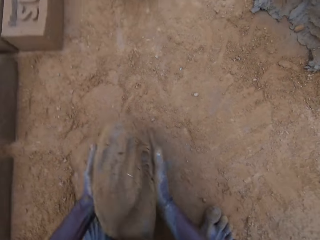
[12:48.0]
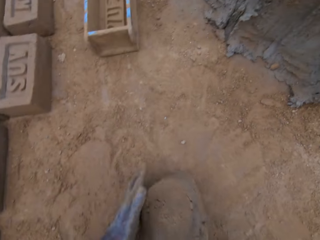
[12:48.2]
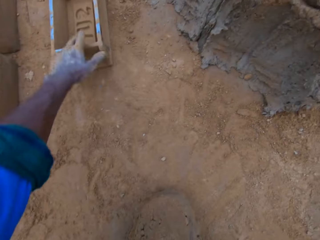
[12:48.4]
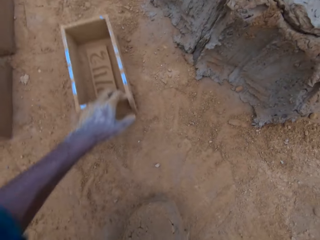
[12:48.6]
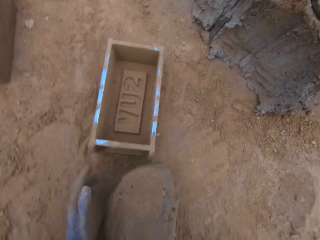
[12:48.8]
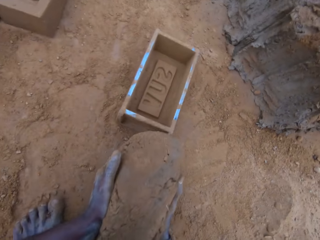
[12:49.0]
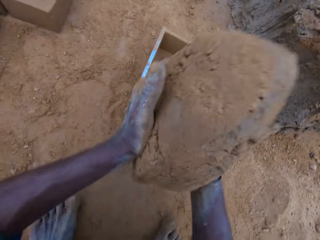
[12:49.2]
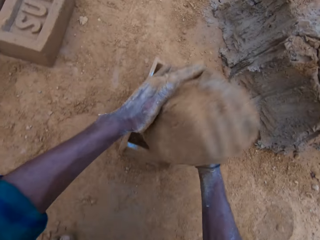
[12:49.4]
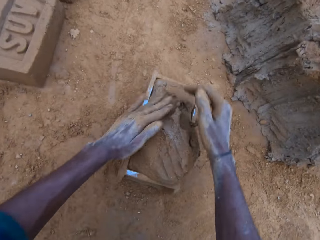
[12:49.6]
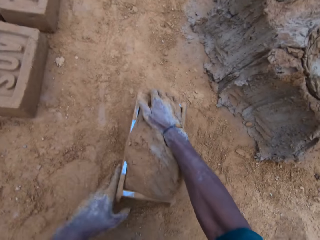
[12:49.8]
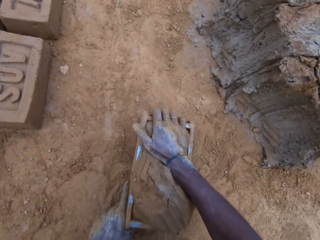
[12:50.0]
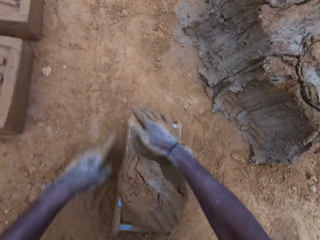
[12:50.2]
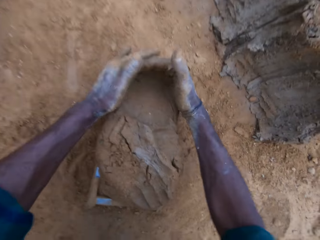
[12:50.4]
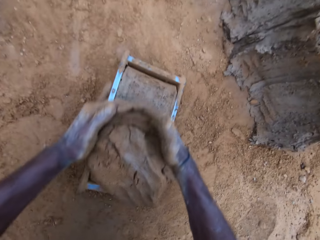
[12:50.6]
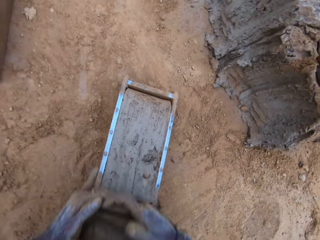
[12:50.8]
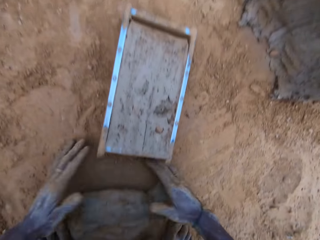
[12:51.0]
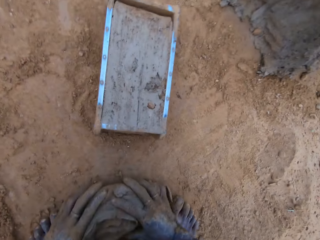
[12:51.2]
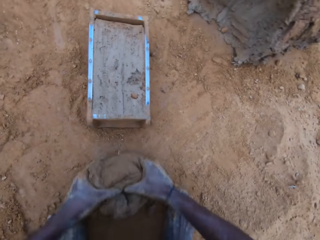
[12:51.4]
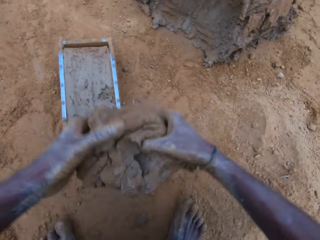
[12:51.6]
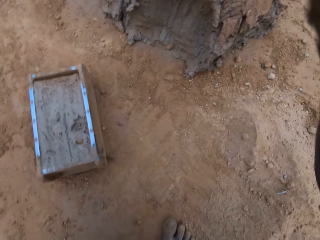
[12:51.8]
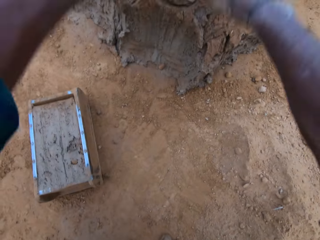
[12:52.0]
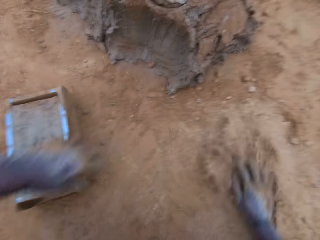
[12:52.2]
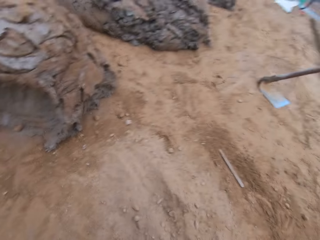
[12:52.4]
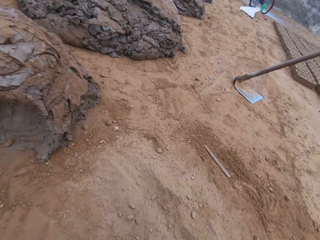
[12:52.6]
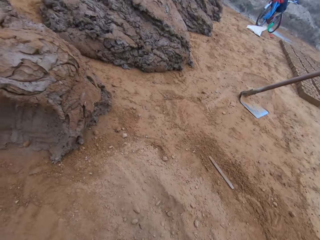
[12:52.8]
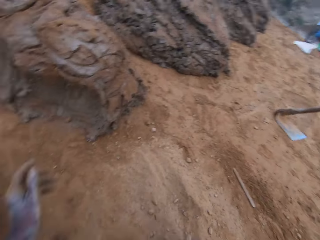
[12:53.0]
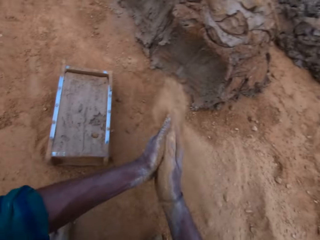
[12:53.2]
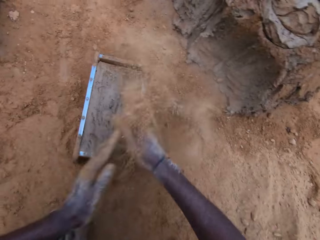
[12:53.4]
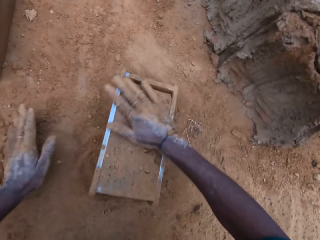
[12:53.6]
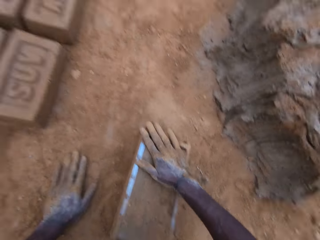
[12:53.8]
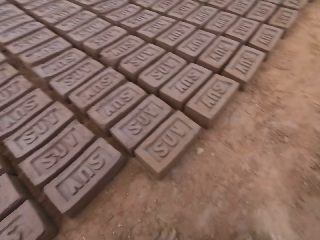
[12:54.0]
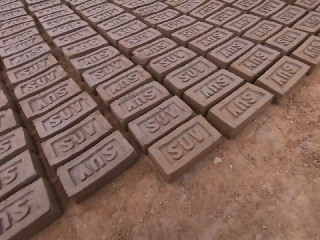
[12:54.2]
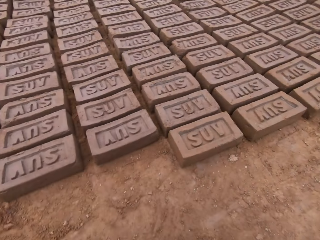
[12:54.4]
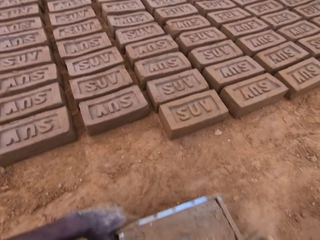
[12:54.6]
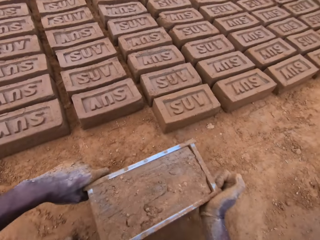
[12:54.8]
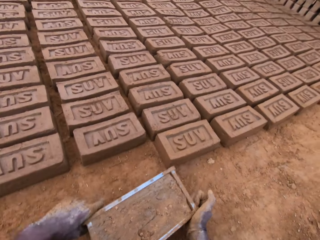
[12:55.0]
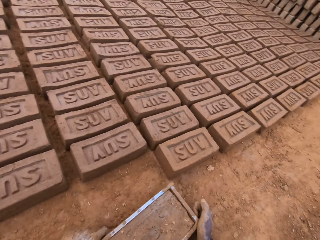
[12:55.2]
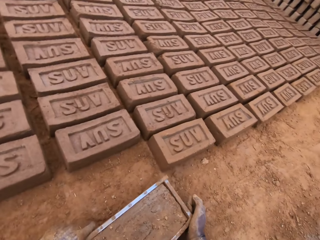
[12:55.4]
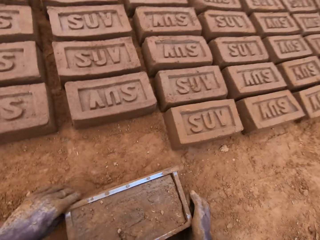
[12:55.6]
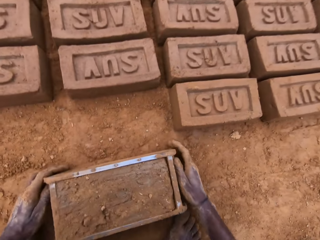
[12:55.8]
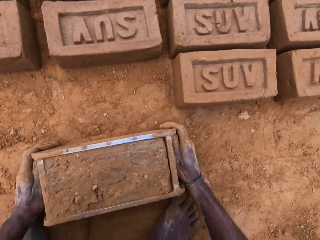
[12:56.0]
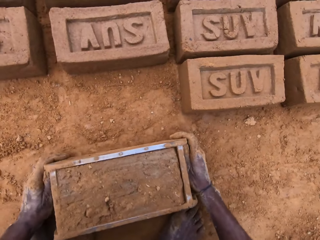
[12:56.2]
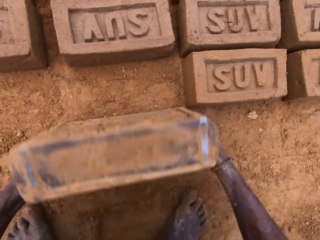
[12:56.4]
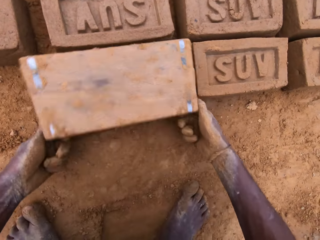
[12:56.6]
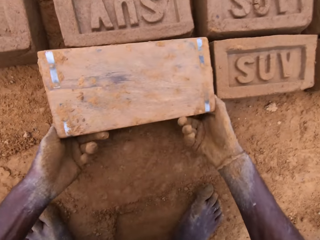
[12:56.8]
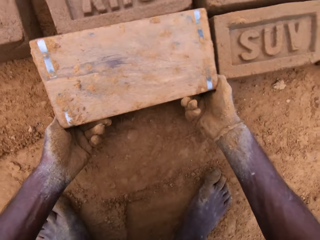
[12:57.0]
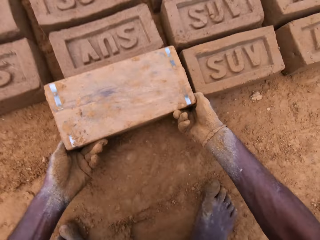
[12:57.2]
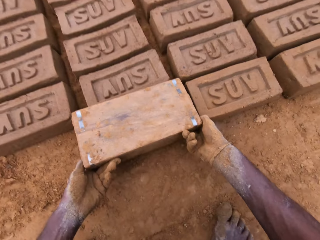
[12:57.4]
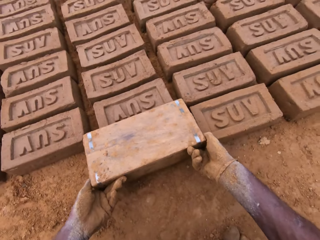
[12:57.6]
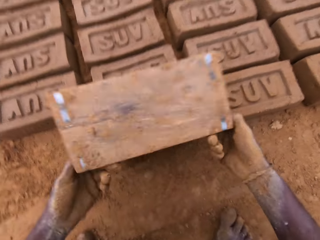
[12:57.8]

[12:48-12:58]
The camera wearer lifts mud or mortar. They move the mold closer. They carry the mortar from the ground. They drop the mortar in the mold. They compress the mud in the mold. They level the mortar in the mold. They cut the mud from the mold. They park the excess mortar on the ground. They throw the excess mortar. They wipe their hands with soil. They sprinkle the soil on the mold. They spread the soil in the mold. They rub sand on the mold. They carry the mold. They drop the mold on the ground. They turn the mold upside down. They lift the mold. They remove the mold gently.

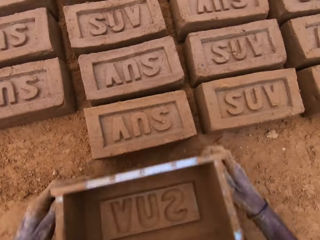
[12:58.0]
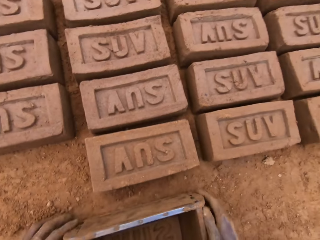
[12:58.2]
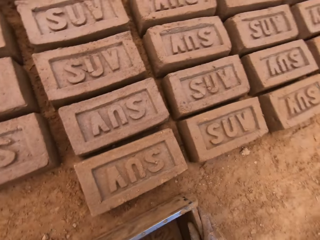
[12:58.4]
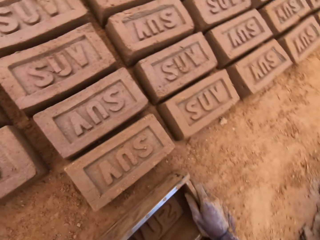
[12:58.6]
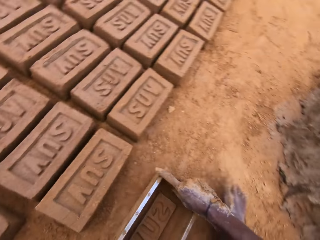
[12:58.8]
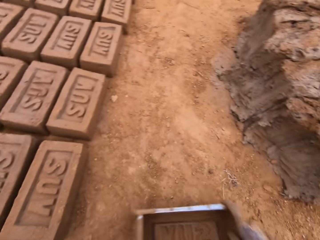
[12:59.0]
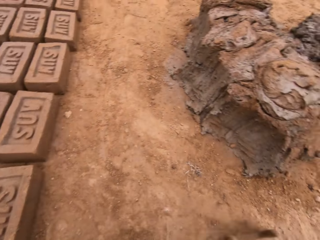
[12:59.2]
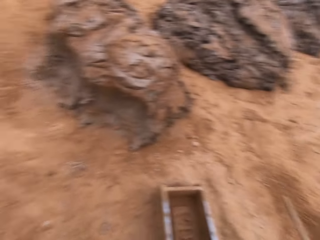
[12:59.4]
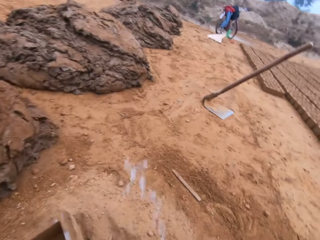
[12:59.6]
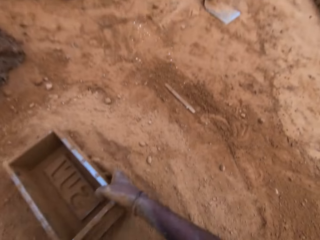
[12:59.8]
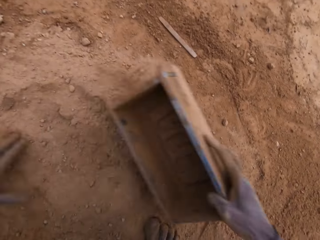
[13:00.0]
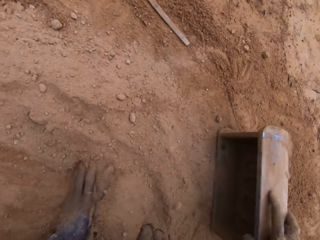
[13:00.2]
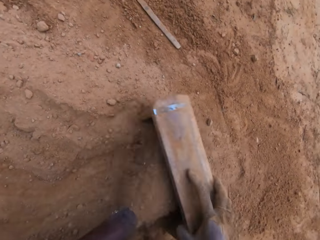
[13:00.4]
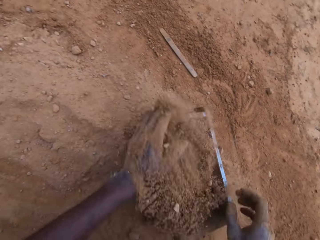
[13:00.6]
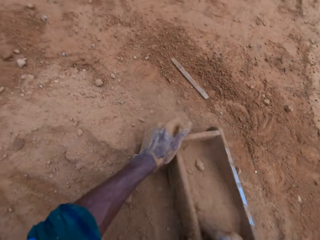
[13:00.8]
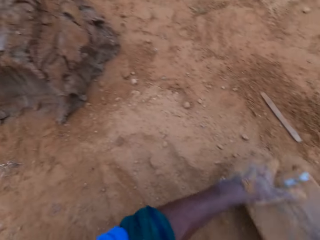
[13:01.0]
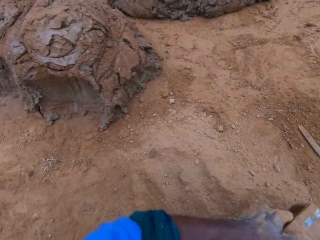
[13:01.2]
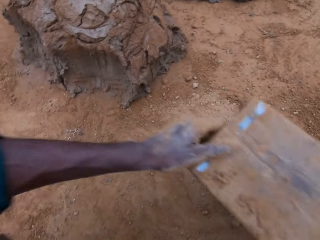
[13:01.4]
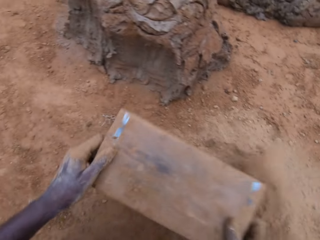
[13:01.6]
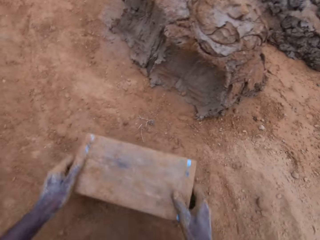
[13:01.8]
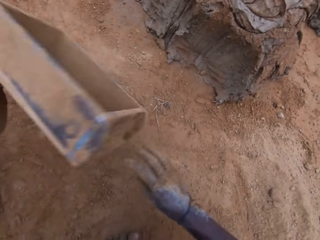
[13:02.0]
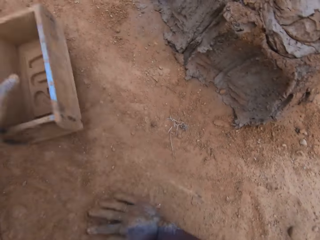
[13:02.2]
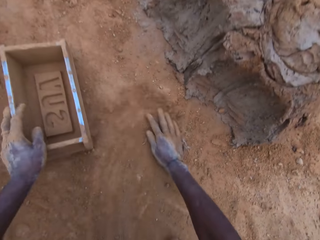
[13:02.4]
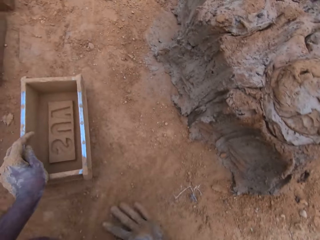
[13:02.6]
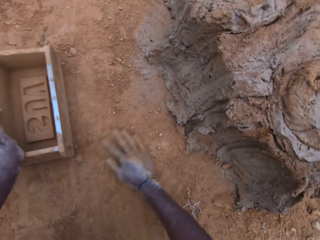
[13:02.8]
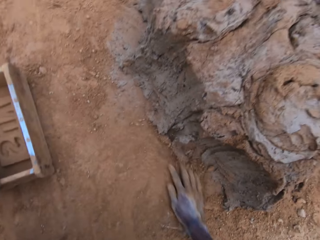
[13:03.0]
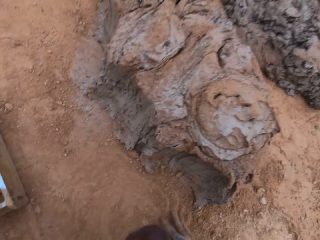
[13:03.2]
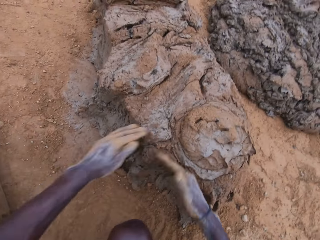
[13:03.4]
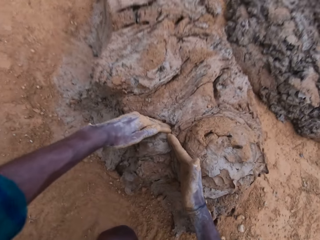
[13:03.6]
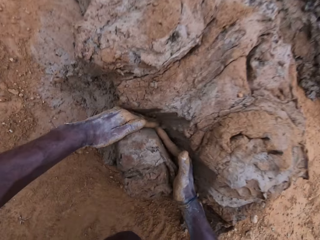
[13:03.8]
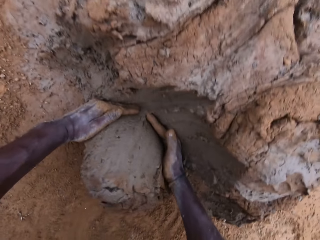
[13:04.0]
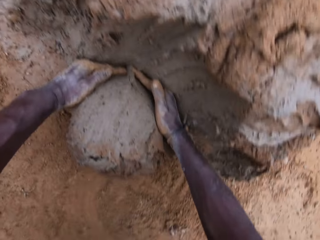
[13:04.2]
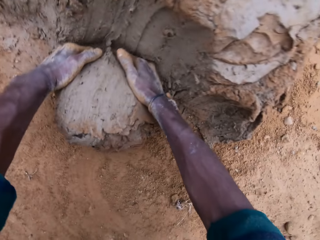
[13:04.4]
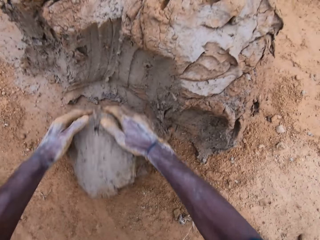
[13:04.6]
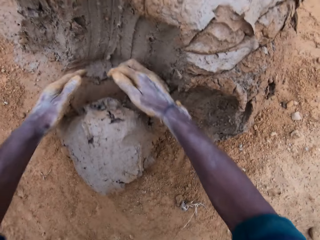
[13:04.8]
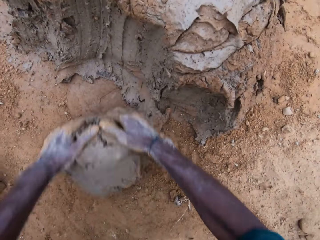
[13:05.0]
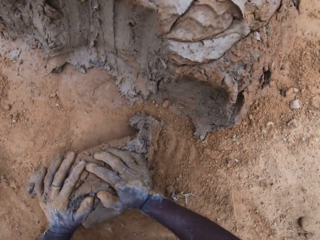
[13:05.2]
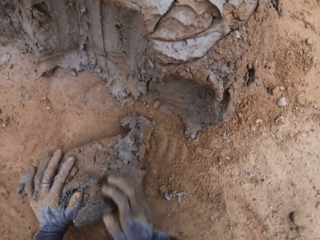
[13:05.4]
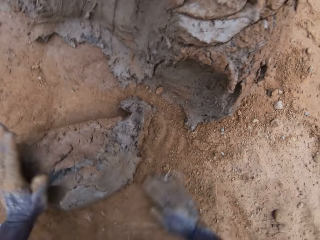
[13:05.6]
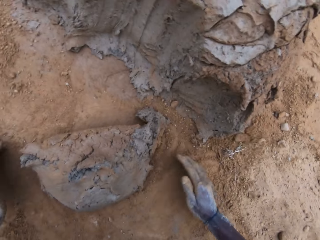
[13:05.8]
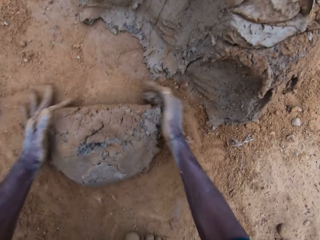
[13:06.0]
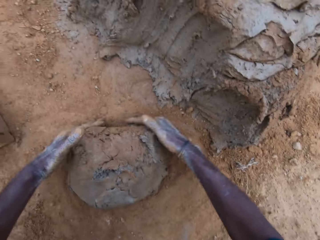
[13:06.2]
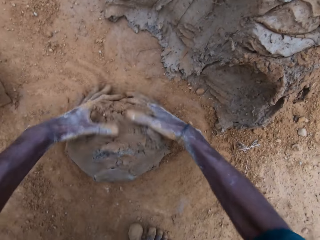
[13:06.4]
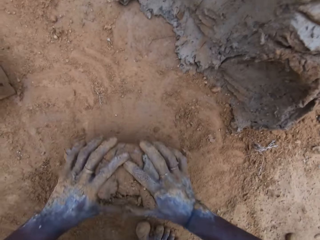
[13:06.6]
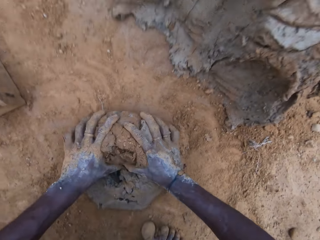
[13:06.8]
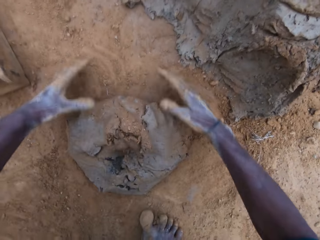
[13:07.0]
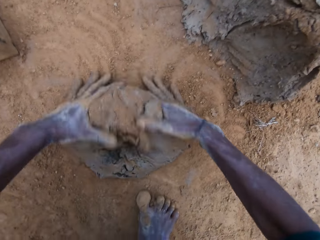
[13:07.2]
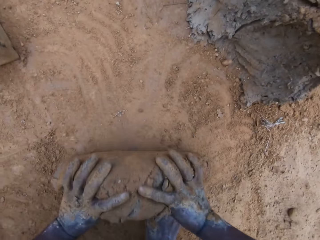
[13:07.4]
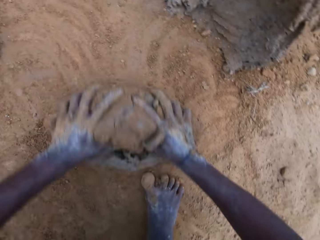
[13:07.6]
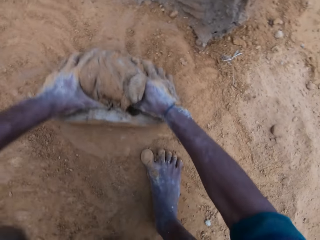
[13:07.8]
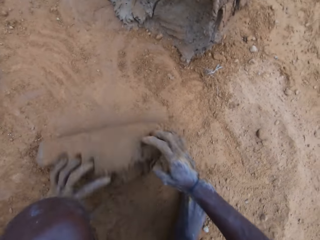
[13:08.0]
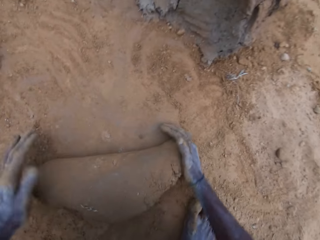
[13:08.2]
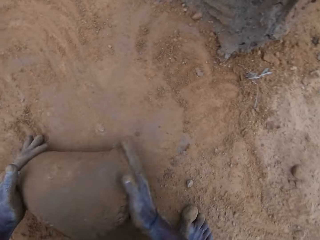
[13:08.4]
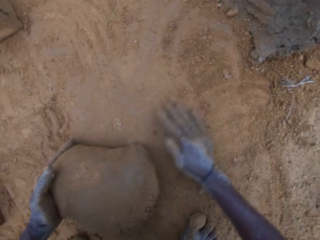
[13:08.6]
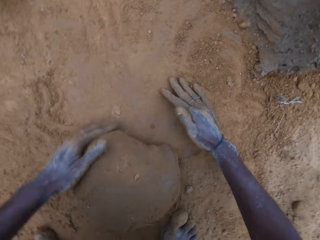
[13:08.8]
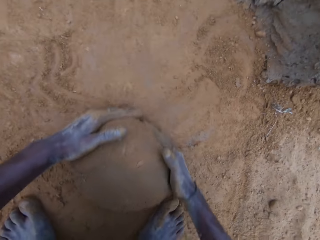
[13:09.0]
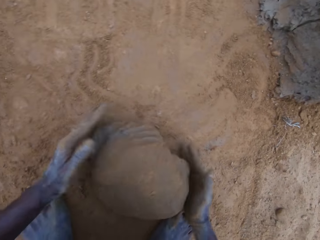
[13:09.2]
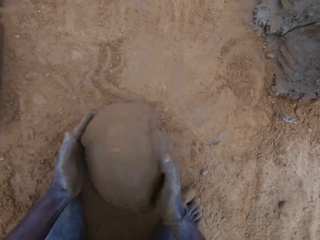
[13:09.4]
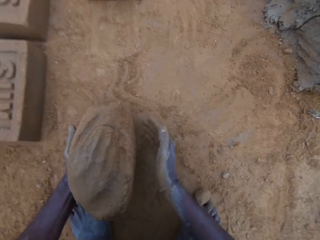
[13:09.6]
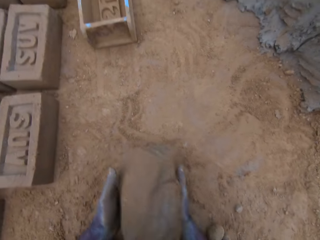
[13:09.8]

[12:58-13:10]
The camera wearer drops a mold on the ground. He carries the mold. He wipes the mold in soil. He fills the mold with sand. He pours the sand in the mold away. He drops the mold on the ground near the mud. He spreads the soil on the ground. He rubs his hand on the ground. He pushes the mold on the ground. He scoops mortar or mud with his hands. He rolls the mud on the ground. He wipes away dry grass on the ground. He mixes the mortar on the ground. He rolls the mud on the ground. He lifts the mud.
